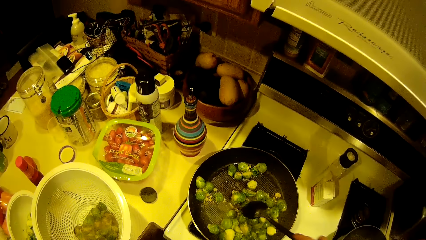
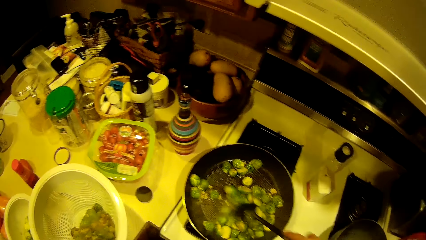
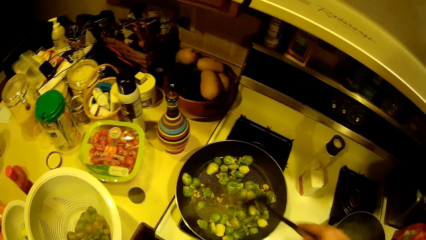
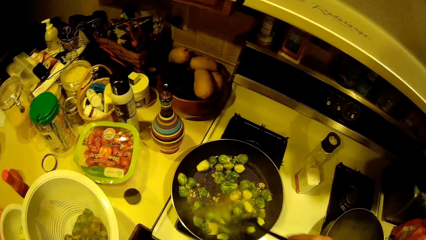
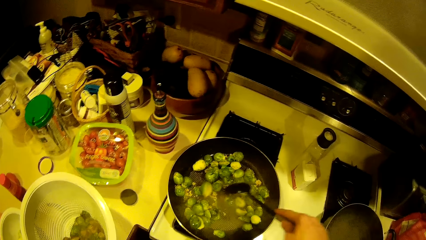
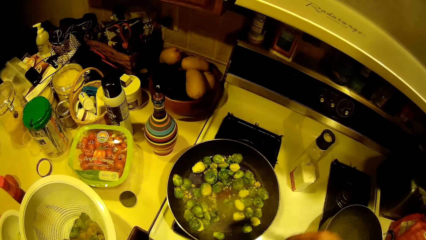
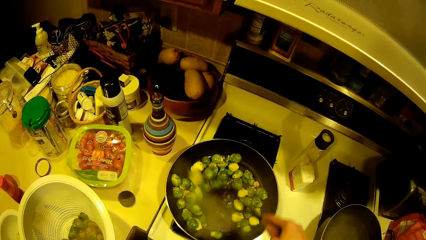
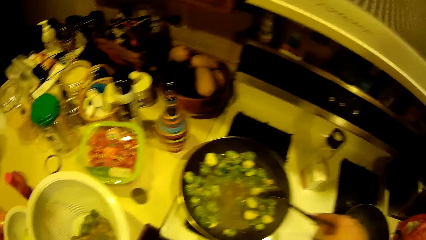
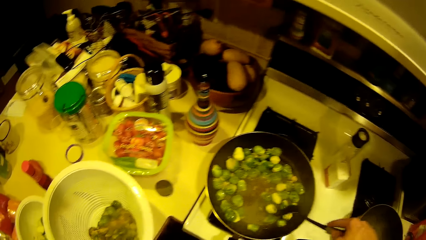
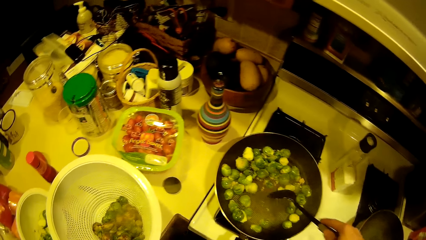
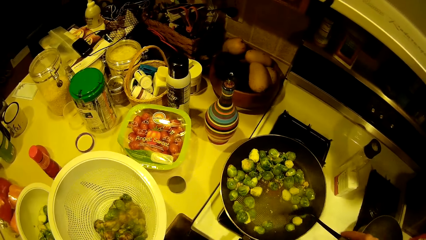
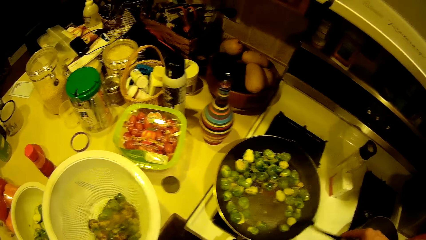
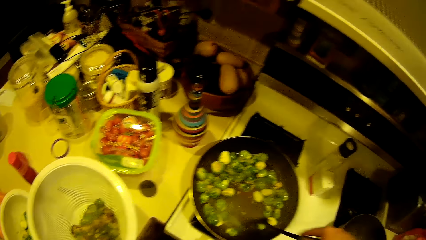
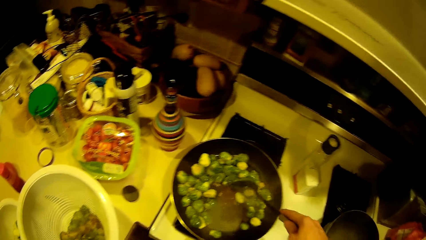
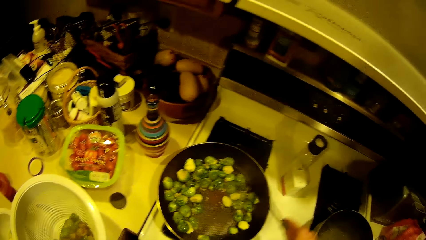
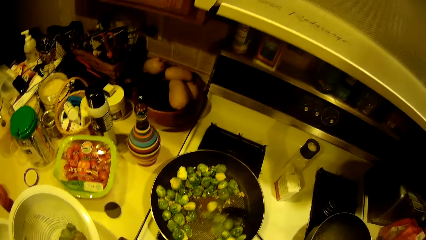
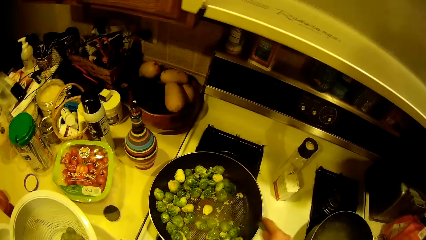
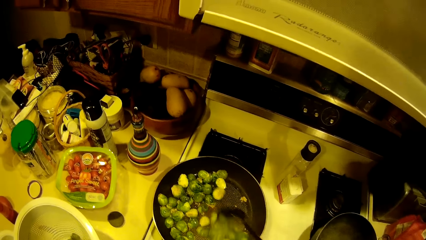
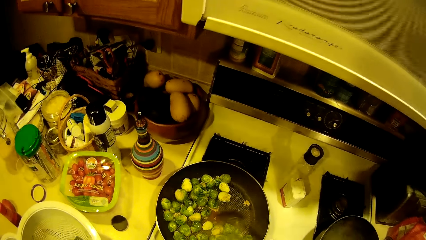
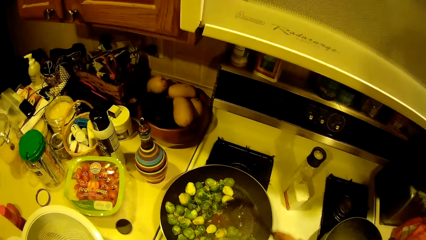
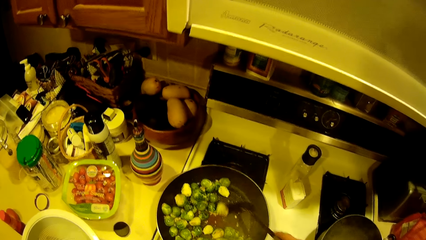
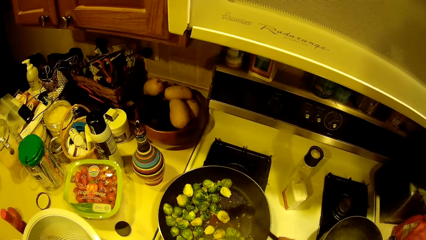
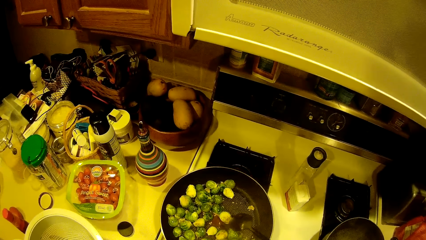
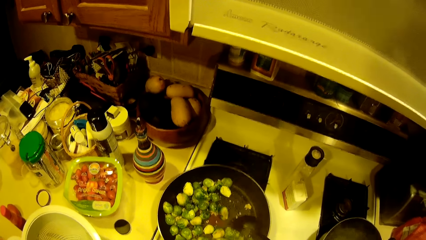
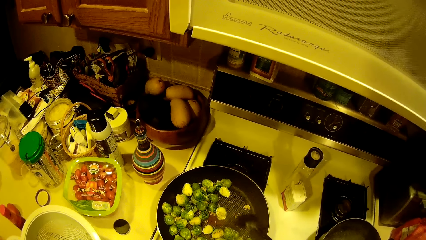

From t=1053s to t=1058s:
A person stirs food on the pan.

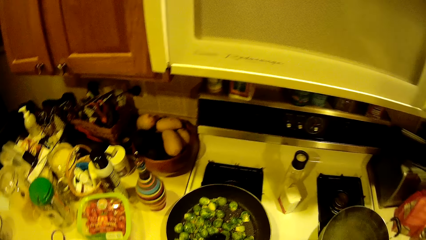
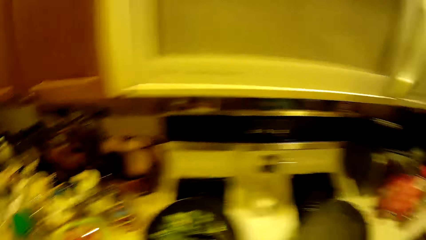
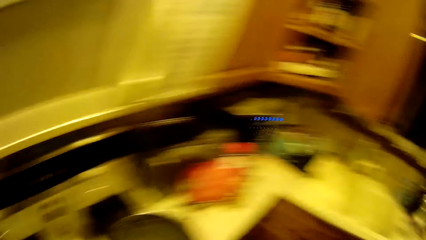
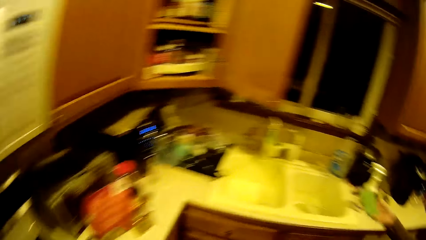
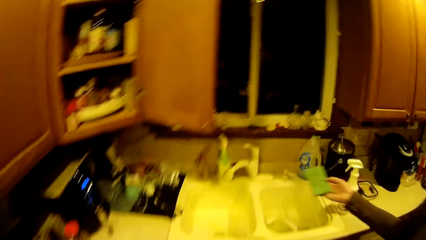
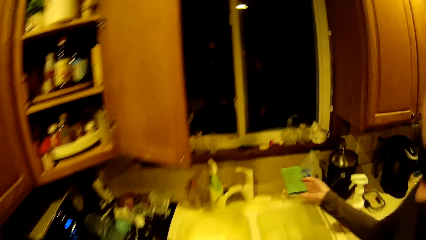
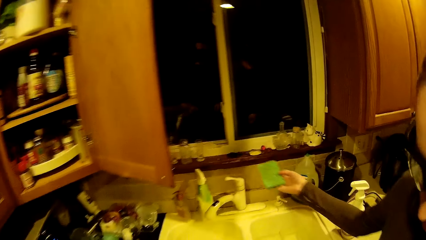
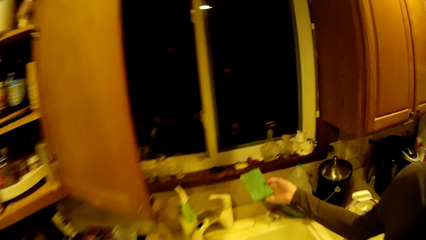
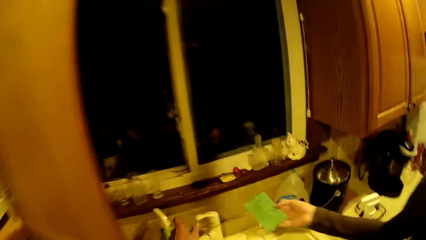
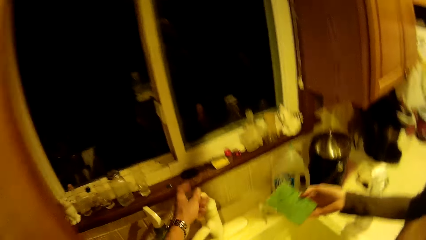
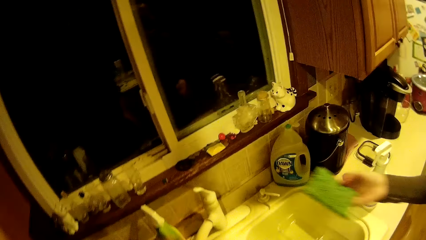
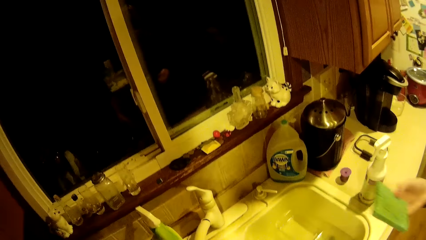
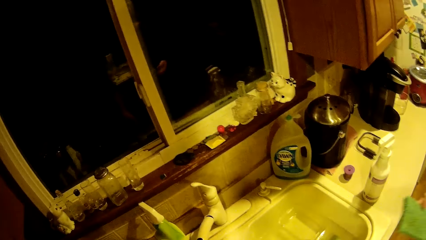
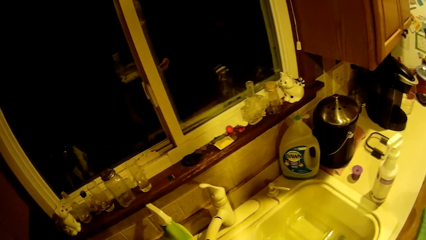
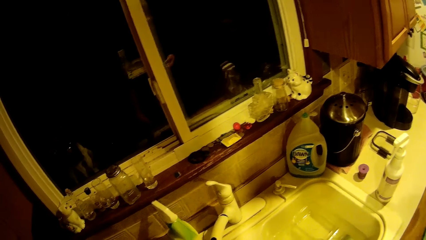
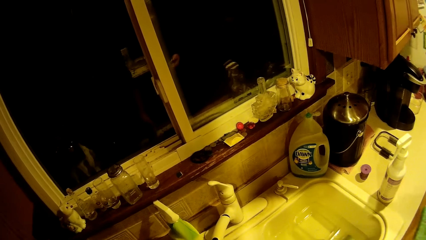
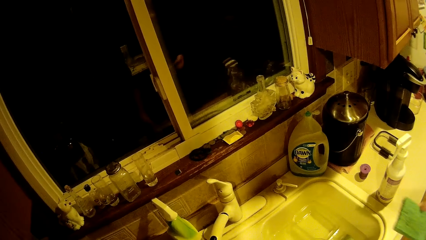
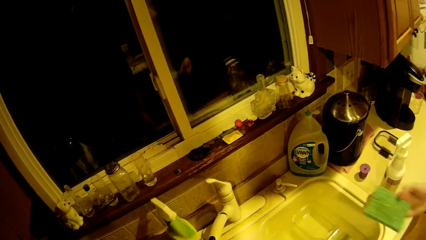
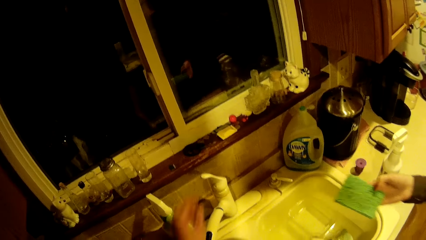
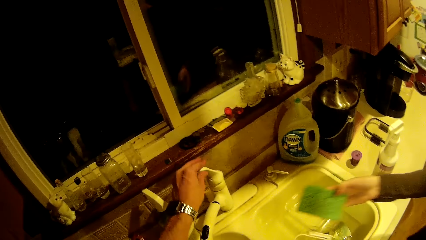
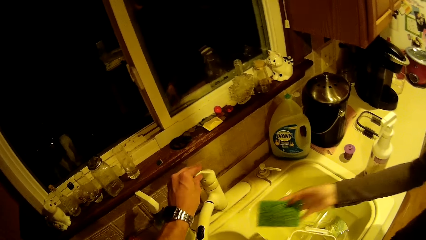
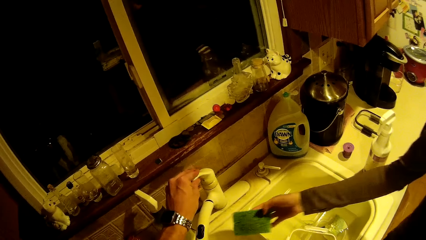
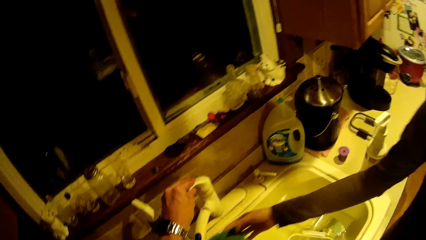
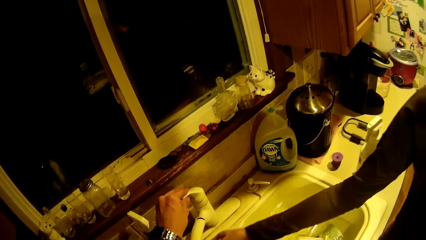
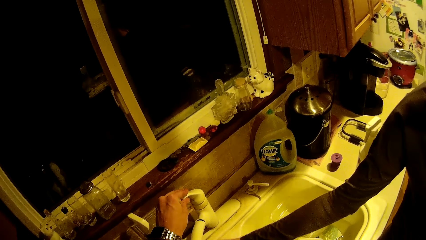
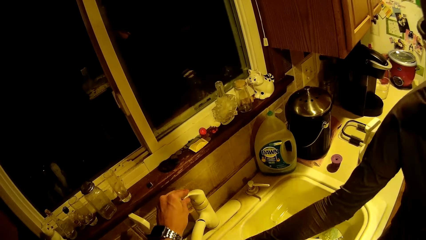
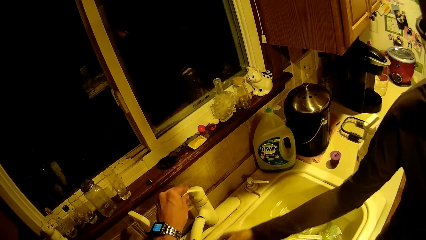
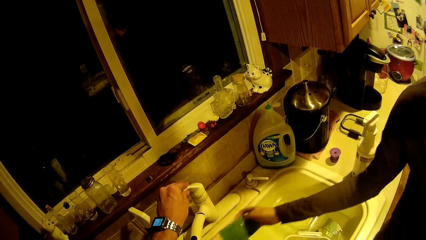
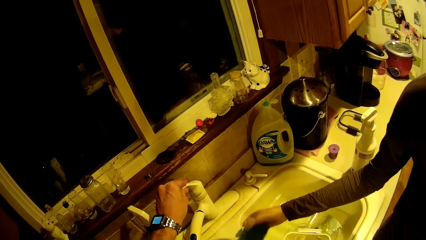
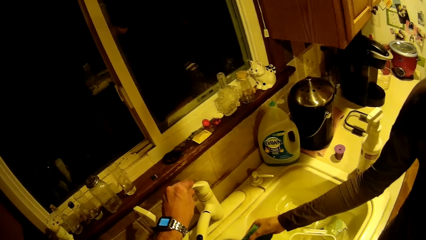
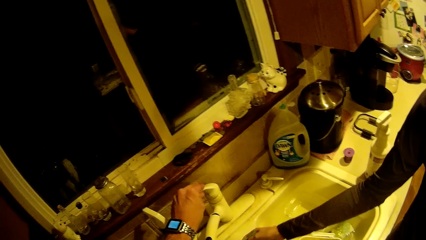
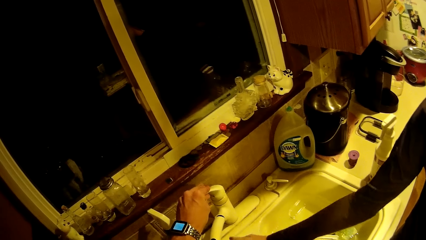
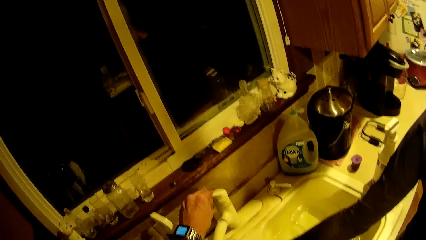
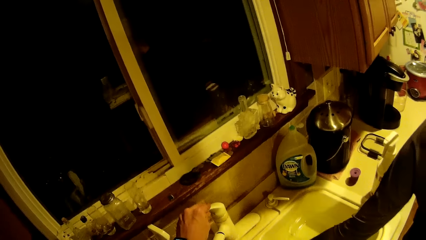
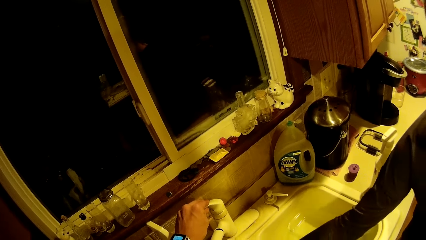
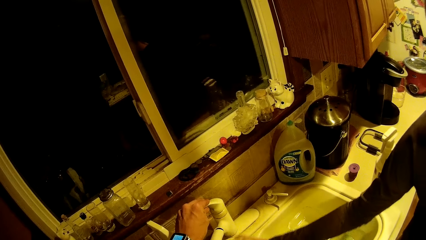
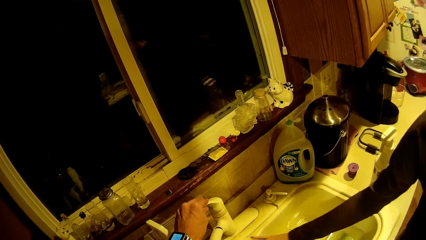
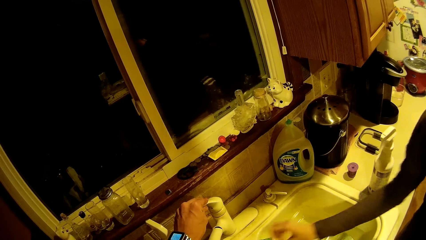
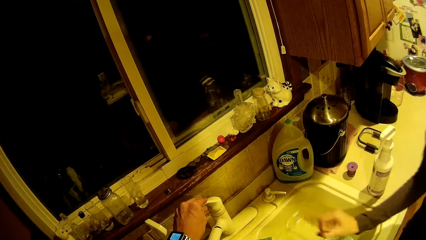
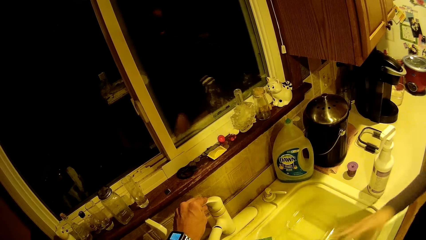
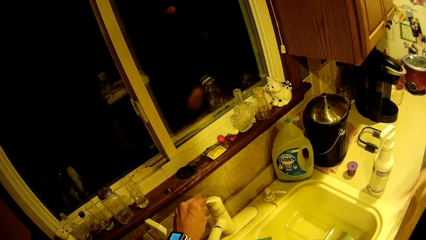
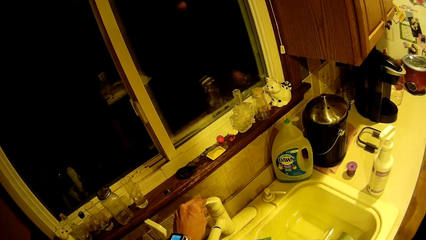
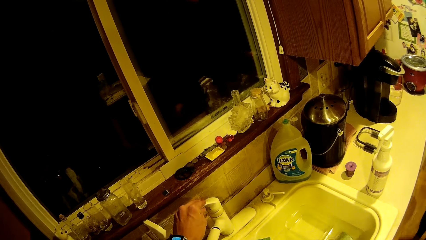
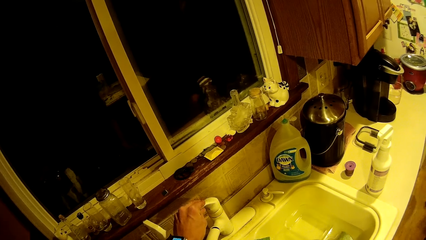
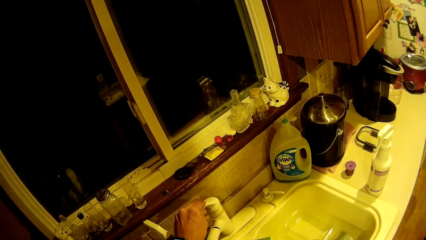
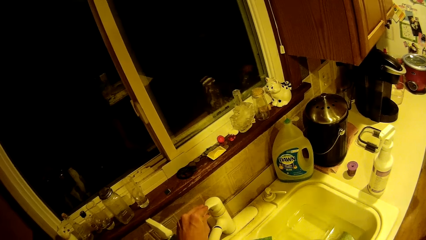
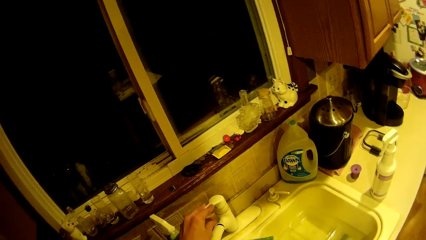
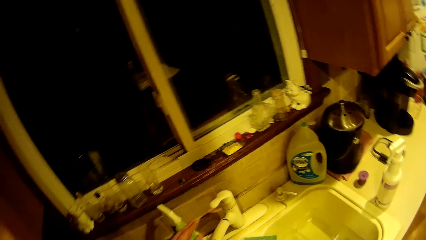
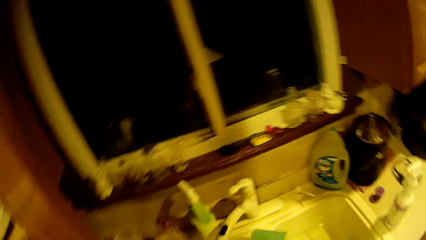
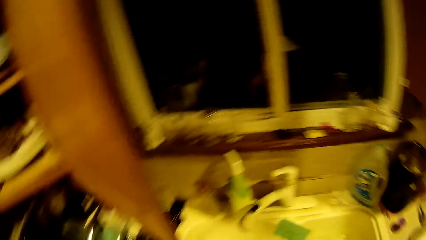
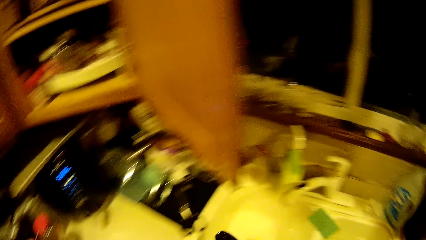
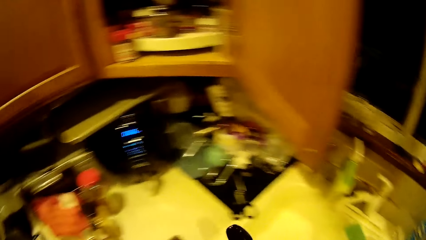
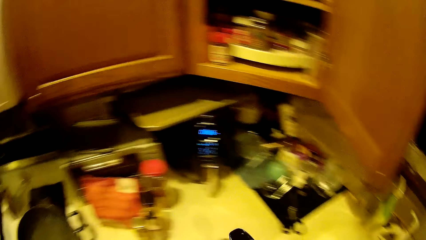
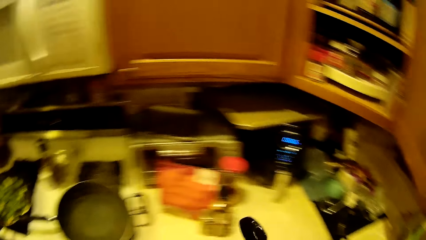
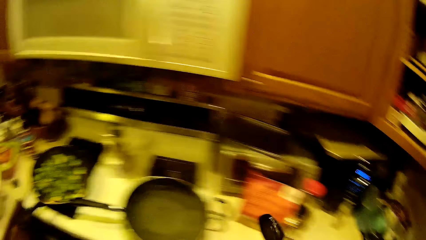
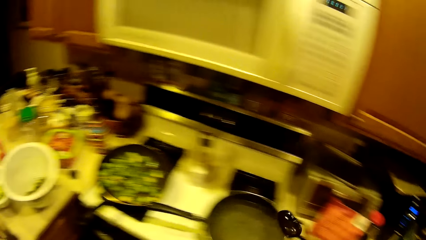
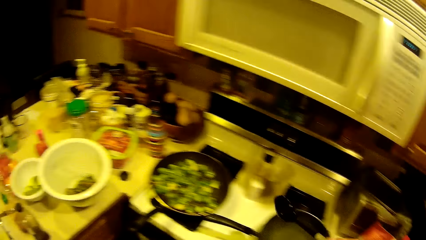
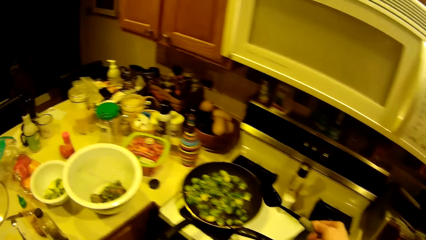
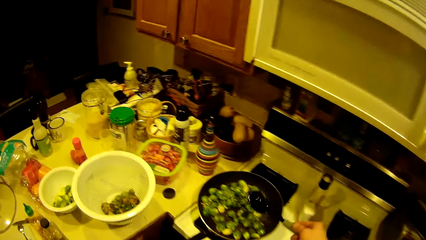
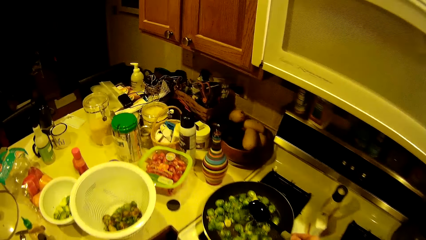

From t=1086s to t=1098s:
A woman drops litter outside the window. The camera wearer turns on the tap on the sink with the left hand. The woman opens the water tap. She soaks a sponge under the tap. The camera wearer washes up the sponge and drops the sponge in the sink. He turns off the tap on the sink and takes his hand off the tap. He fetches water from the tap by a spoon.
